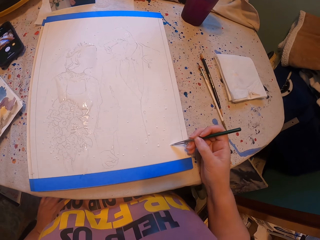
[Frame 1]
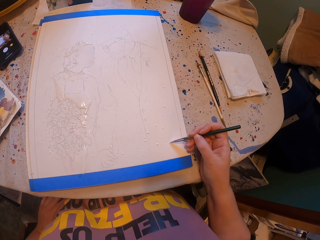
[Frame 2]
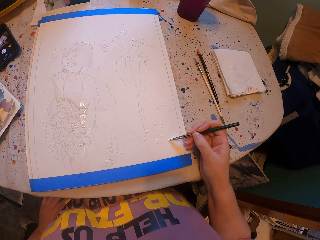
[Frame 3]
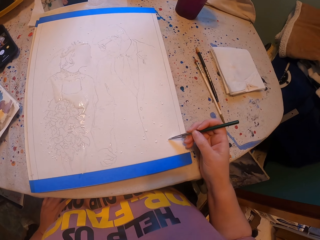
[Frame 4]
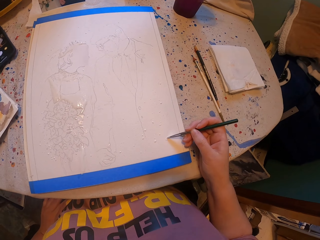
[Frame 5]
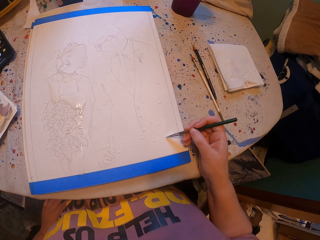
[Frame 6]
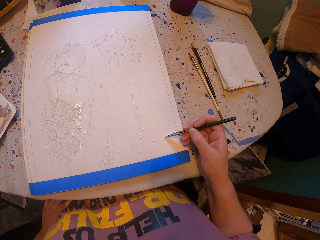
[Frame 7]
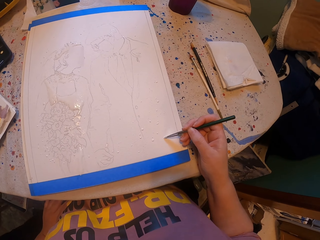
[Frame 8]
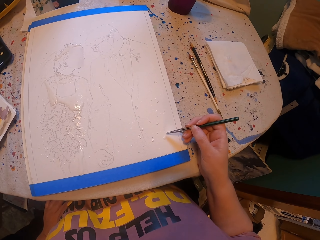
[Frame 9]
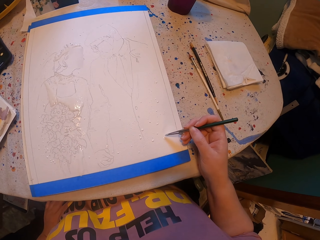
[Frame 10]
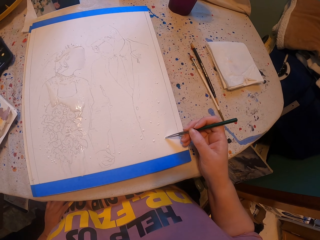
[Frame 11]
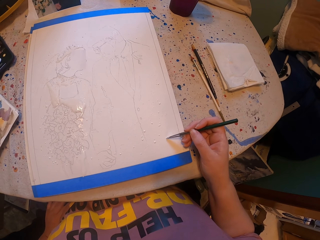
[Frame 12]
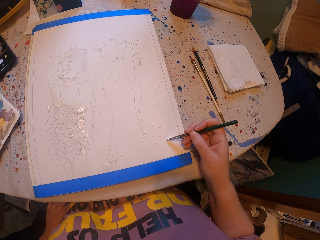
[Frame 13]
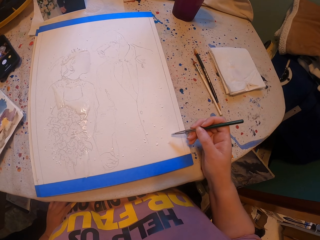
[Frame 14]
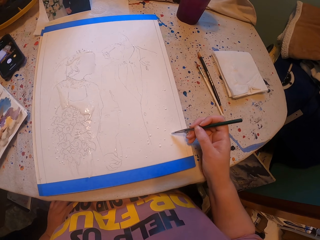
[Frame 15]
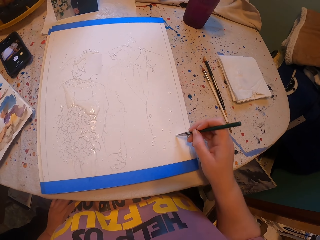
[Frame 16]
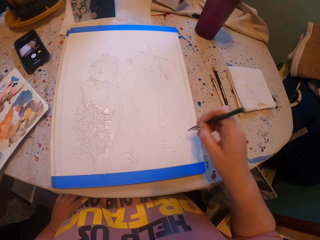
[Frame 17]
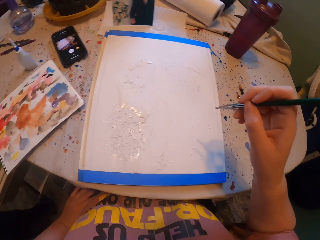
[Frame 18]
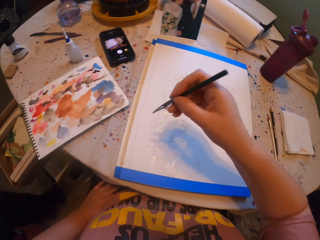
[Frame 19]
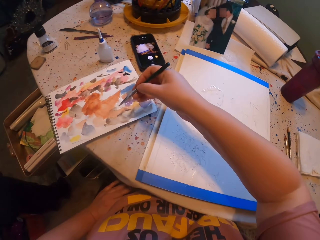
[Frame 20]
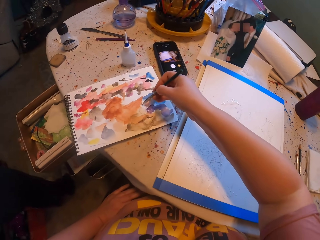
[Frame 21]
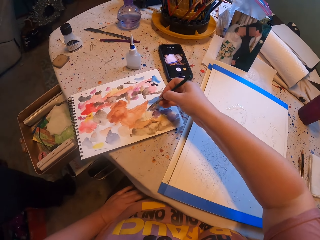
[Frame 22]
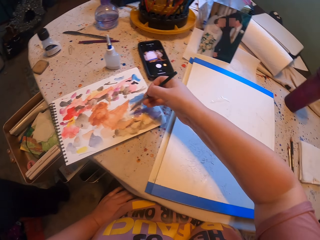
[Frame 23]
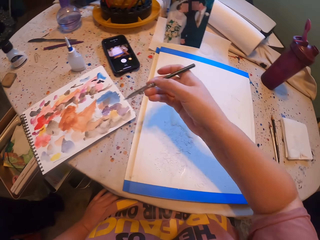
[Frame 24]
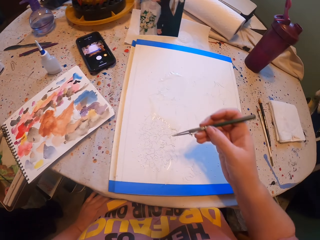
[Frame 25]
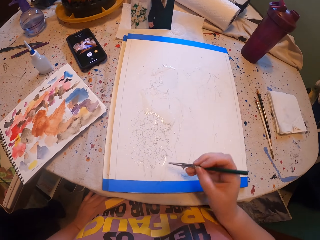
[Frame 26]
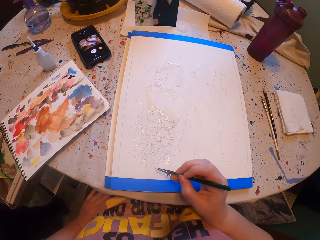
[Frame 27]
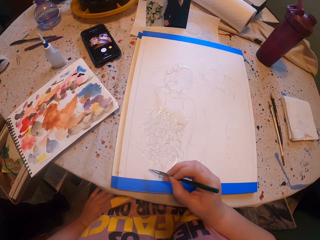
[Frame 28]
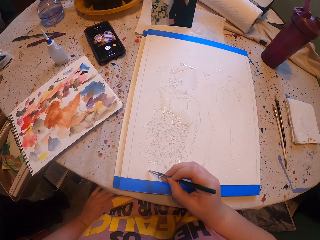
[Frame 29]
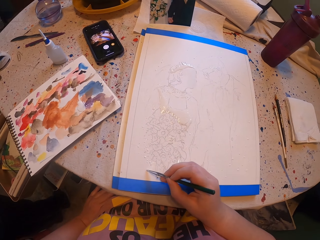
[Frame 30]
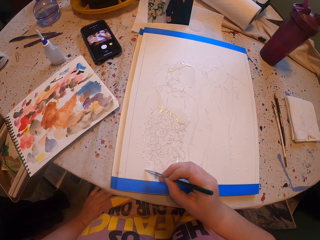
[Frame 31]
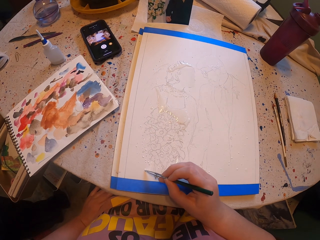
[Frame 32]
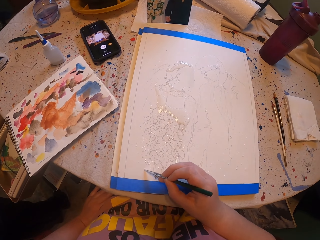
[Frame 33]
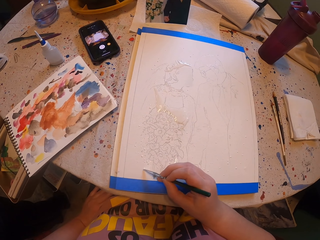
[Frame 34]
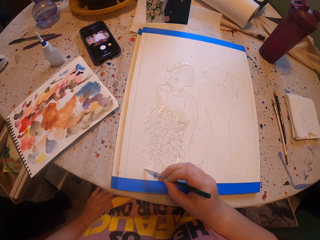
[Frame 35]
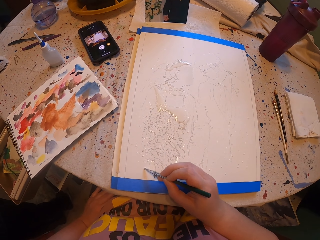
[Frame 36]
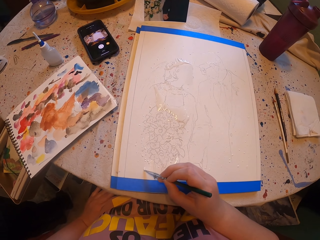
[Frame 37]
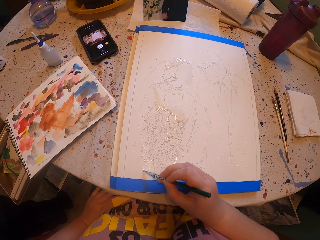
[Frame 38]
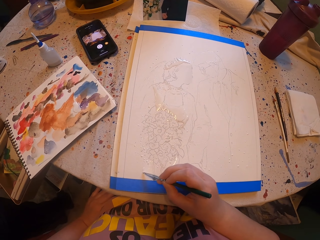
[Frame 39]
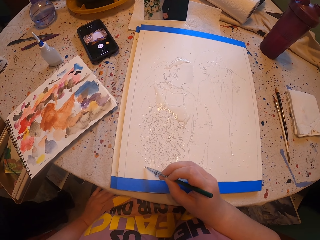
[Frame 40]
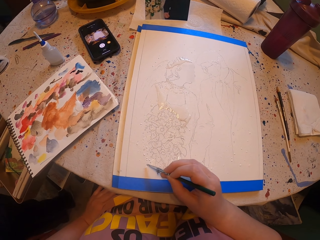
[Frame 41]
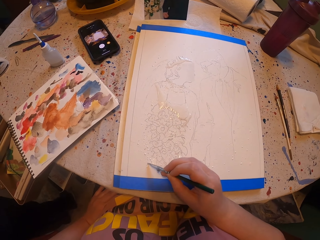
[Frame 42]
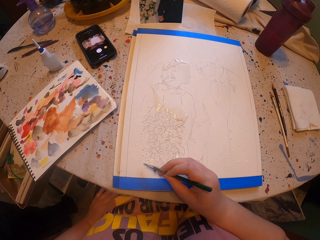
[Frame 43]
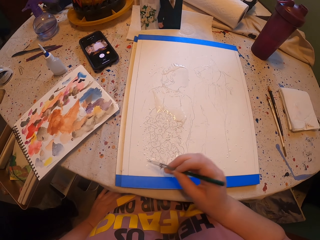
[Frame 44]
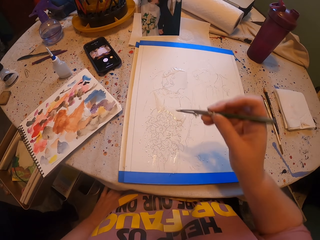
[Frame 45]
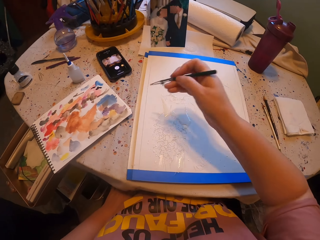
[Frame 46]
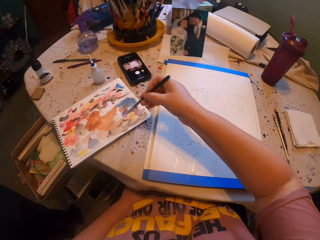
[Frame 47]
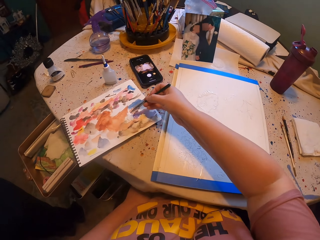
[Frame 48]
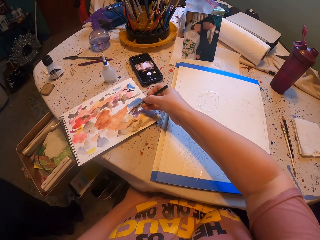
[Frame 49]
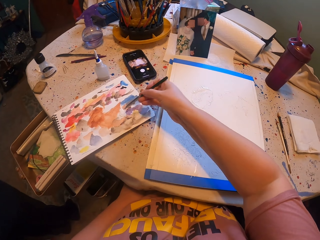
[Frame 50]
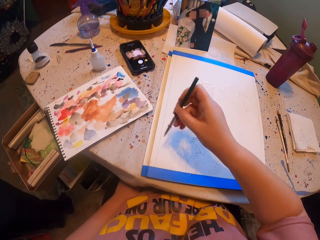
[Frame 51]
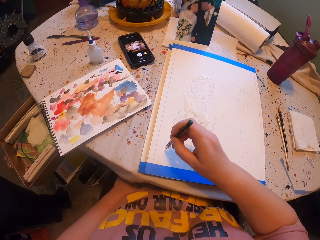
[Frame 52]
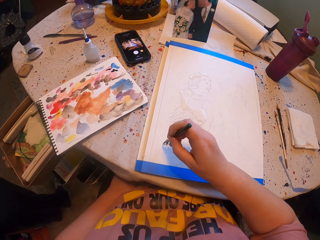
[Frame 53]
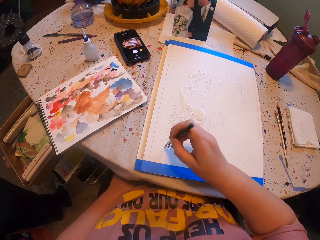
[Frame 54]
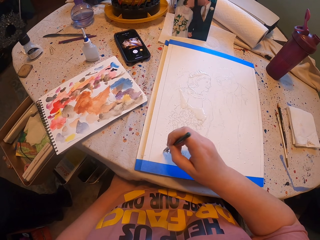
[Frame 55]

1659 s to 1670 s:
The camera wearer rubs a pen brush in the ink paper and picks the paint with the brush. They paint the picture with the pen brush. They pick the paint with the brush and rub the pen brush in the ink paper.

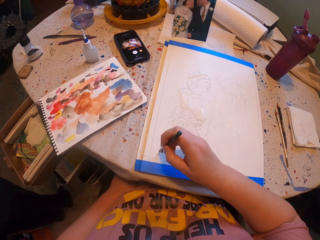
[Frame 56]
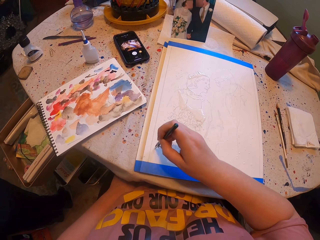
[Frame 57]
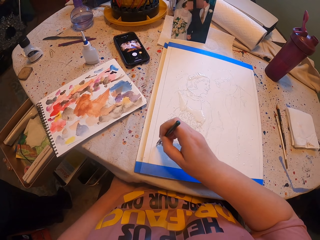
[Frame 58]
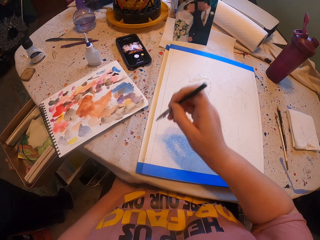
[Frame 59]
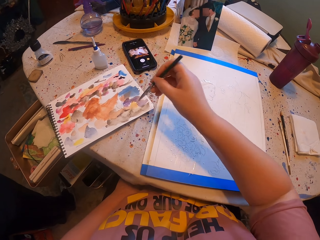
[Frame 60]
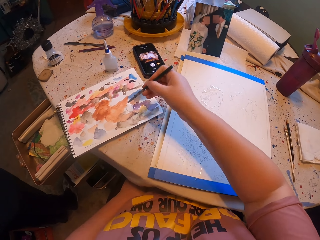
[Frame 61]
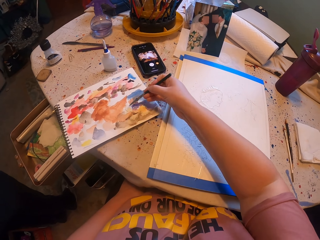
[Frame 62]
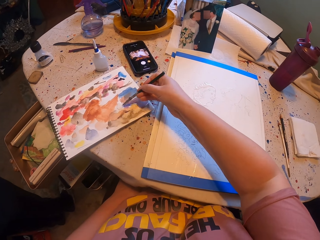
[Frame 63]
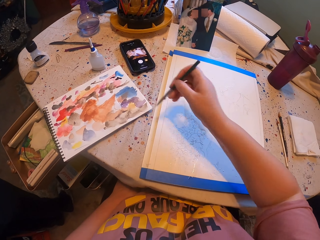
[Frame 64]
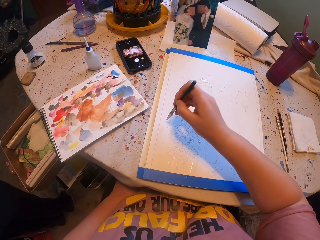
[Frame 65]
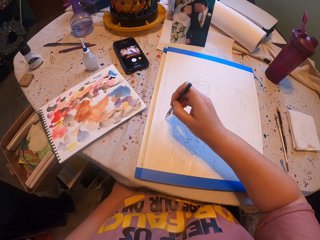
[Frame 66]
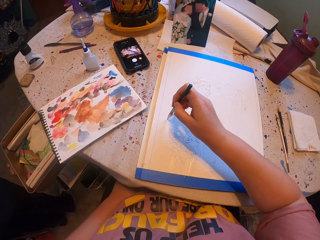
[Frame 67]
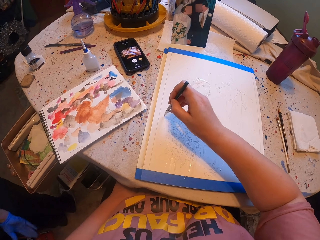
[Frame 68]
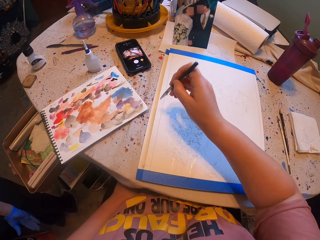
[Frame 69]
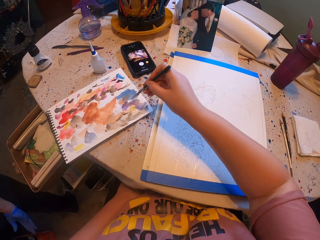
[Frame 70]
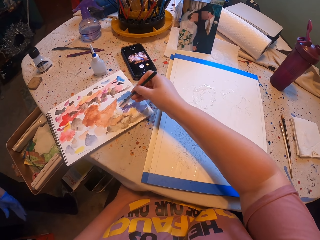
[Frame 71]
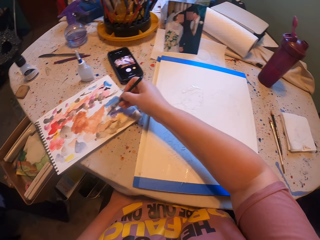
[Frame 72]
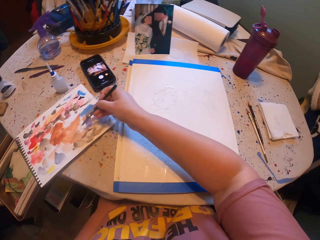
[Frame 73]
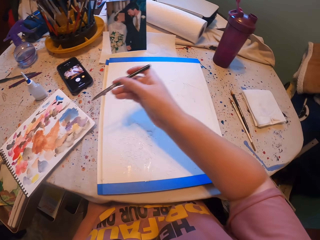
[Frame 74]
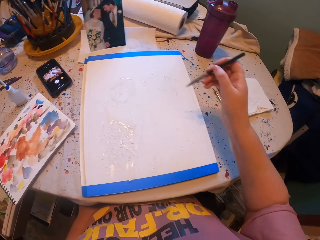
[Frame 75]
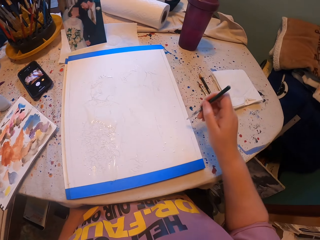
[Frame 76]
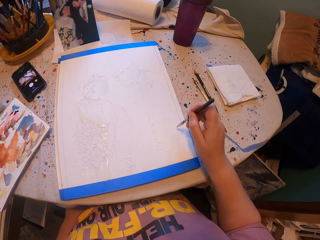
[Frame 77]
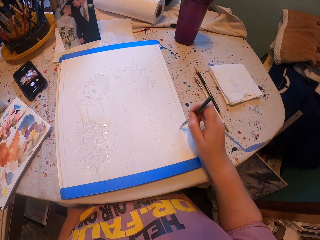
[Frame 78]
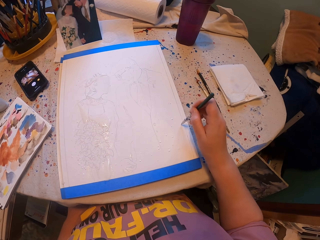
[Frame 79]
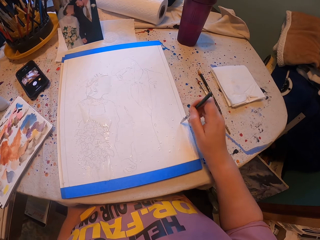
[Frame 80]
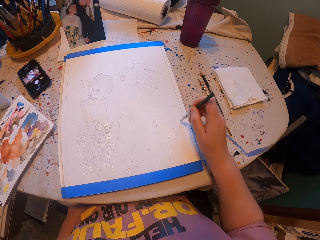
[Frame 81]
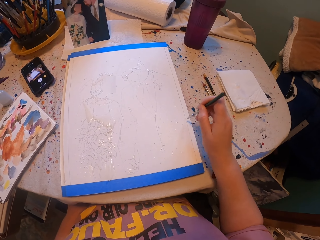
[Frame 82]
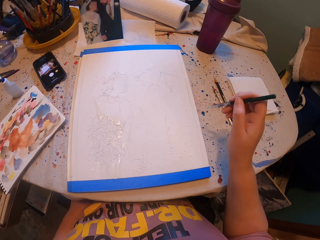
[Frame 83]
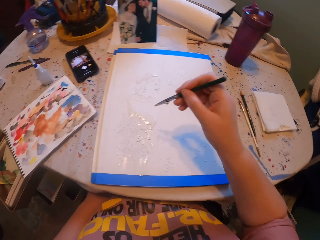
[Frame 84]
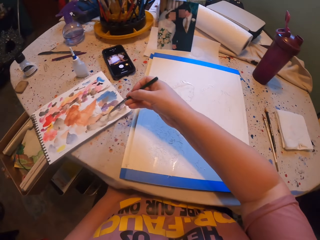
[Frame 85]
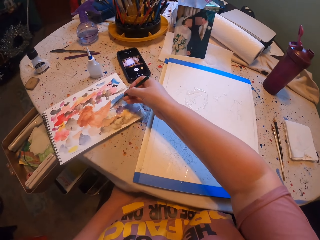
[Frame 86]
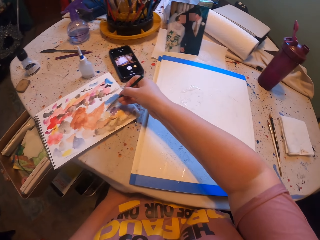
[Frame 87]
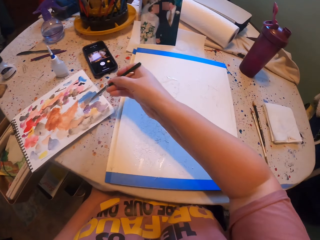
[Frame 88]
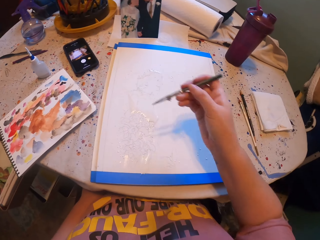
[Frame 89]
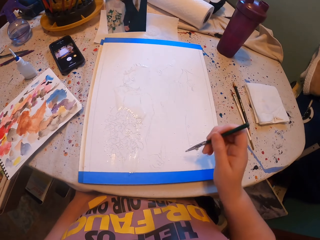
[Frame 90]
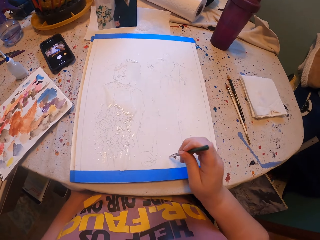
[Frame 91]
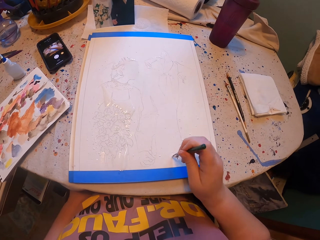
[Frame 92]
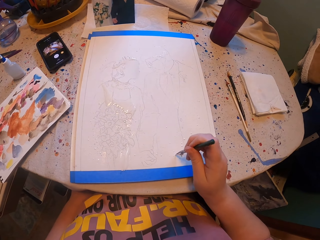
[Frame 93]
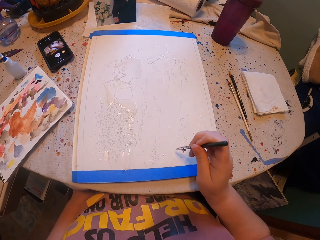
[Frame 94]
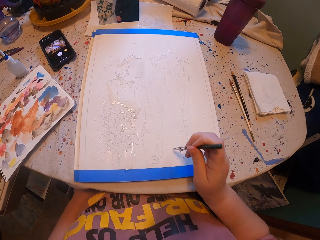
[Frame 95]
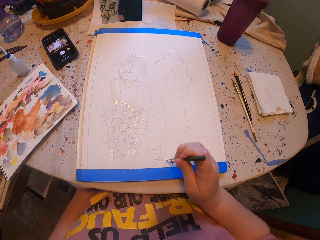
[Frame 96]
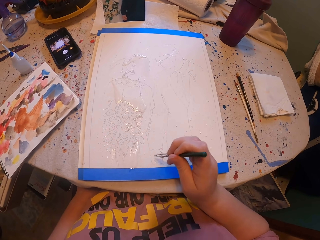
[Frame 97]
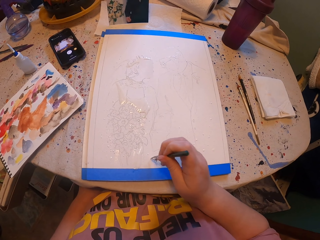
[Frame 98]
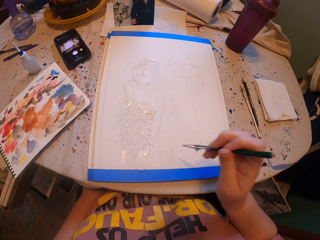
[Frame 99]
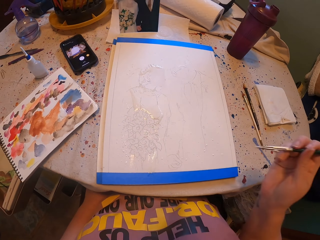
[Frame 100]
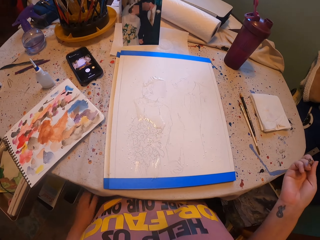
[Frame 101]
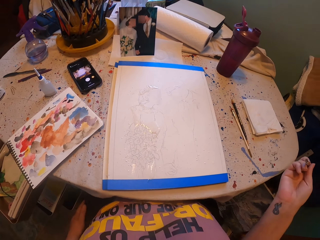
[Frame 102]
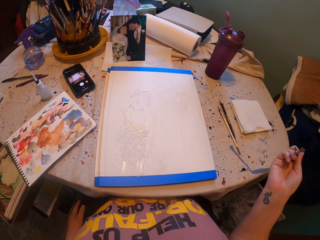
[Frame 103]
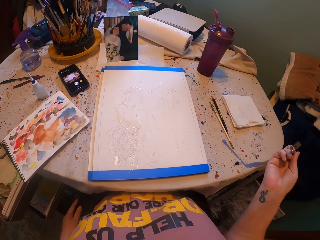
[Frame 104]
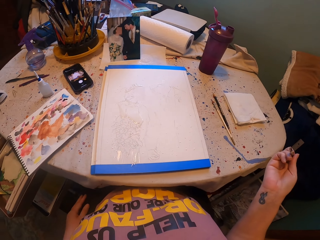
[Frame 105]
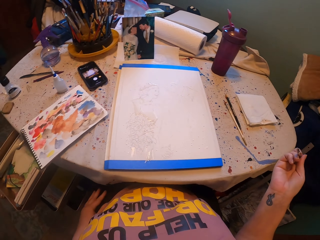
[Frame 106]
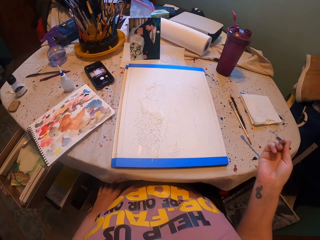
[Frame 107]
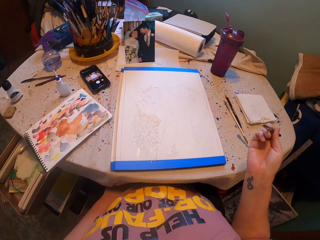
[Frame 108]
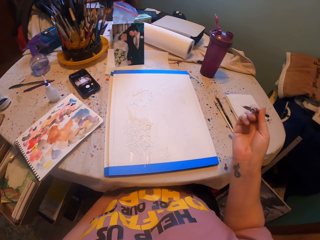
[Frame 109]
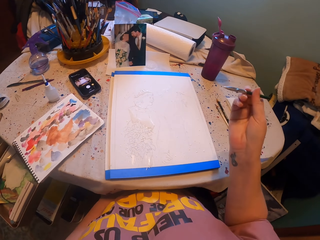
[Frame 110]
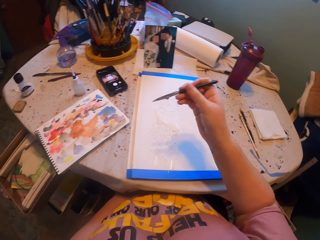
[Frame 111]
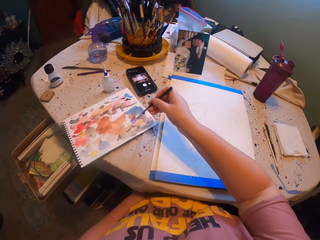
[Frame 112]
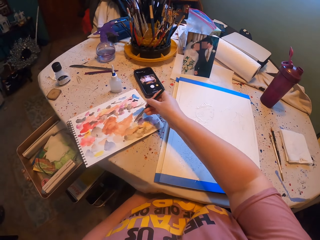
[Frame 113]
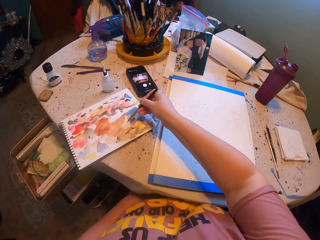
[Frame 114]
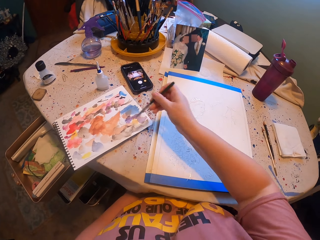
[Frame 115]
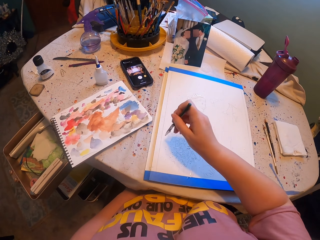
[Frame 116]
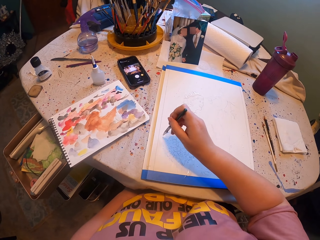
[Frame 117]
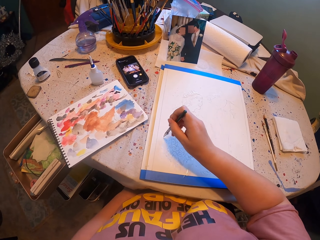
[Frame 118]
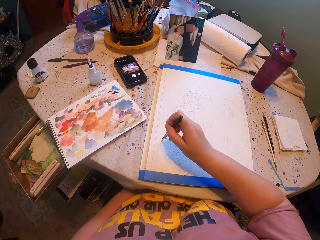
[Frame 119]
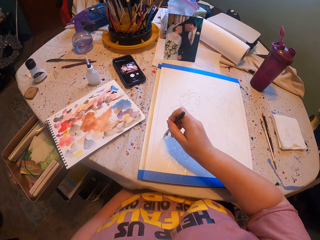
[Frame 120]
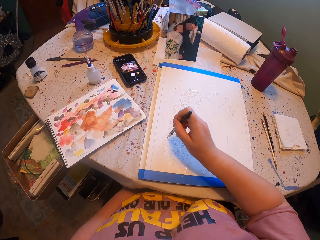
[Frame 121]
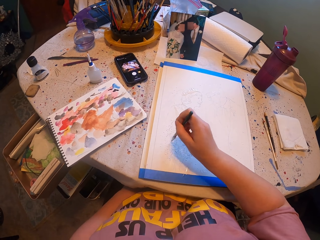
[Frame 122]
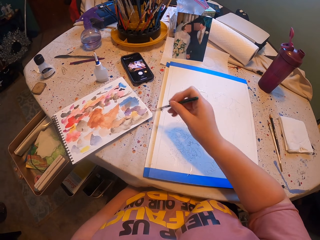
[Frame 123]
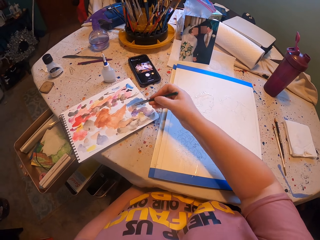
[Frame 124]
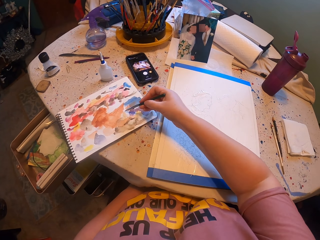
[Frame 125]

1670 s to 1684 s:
The camera wearer paints the picture with the pen brush. They pick the paint with the brush. They rub the pen brush in the ink paper. They paint the picture with the pen brush. They rub the pen brush in the ink paper. They pick the paint with the brush. They paint the picture with the pen brush. They rub the pen brush in the ink paper. They pick the paint with the brush. They paint the picture with the pen brush. They look at the book. They rub the pen brush in the ink paper. They pick the paint with the brush. They paint the picture with the pen brush.
